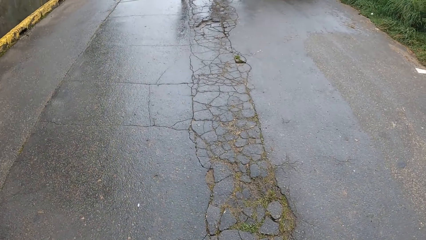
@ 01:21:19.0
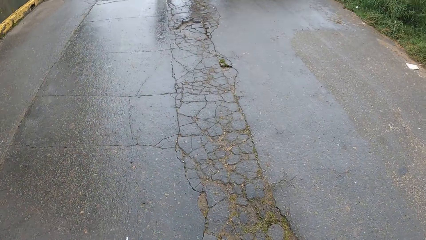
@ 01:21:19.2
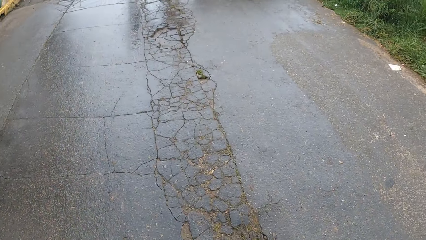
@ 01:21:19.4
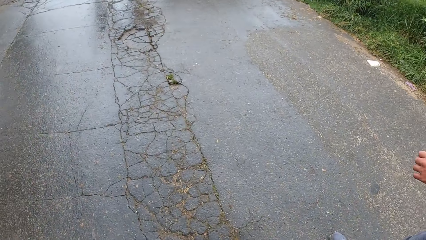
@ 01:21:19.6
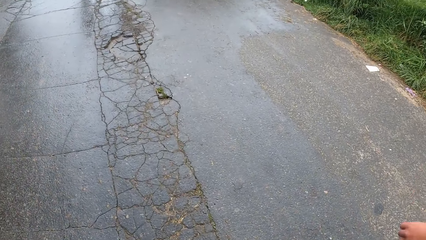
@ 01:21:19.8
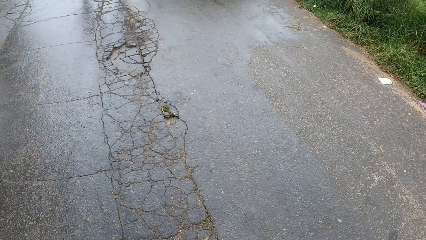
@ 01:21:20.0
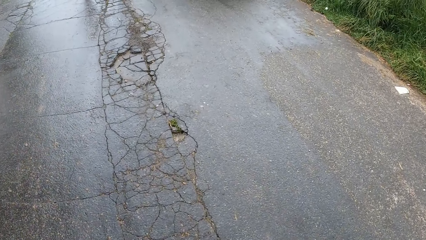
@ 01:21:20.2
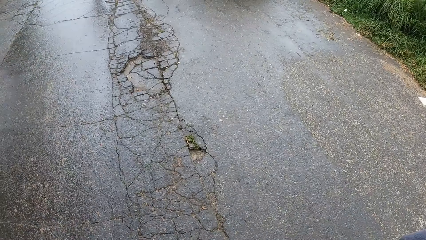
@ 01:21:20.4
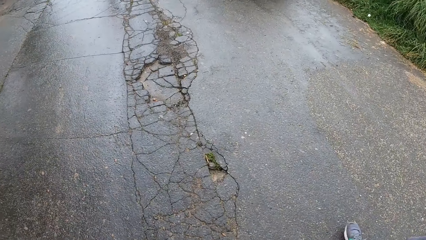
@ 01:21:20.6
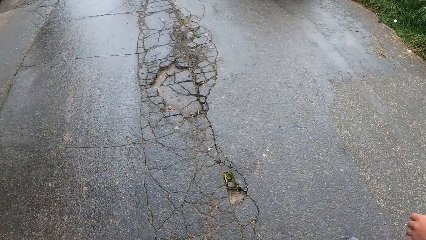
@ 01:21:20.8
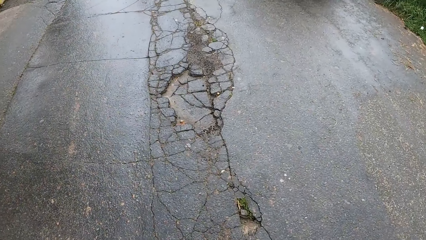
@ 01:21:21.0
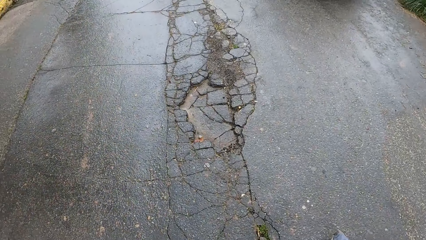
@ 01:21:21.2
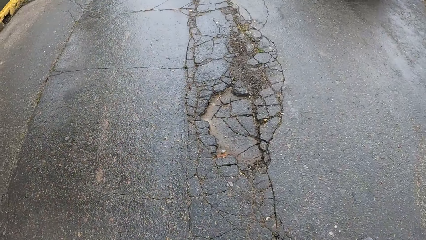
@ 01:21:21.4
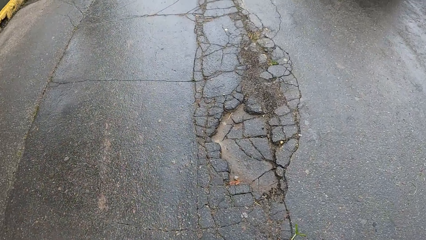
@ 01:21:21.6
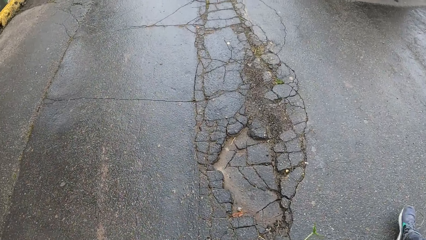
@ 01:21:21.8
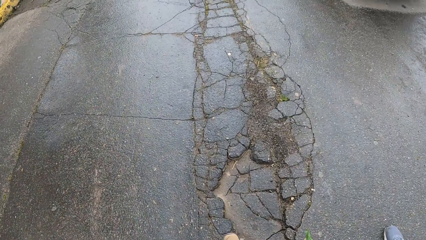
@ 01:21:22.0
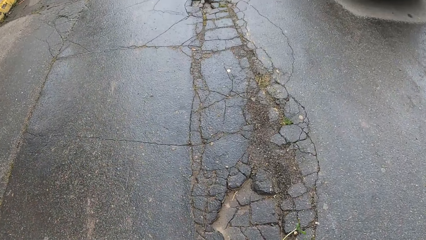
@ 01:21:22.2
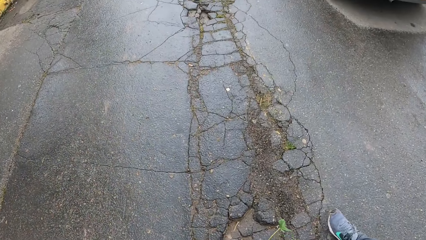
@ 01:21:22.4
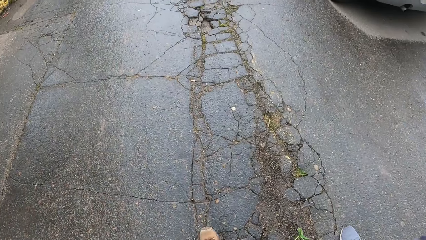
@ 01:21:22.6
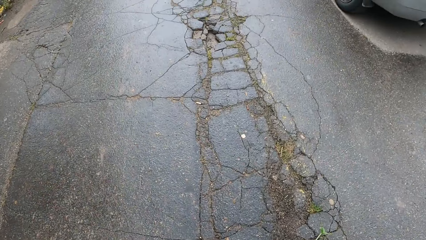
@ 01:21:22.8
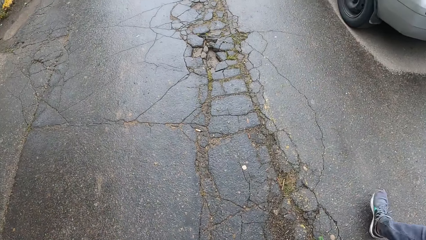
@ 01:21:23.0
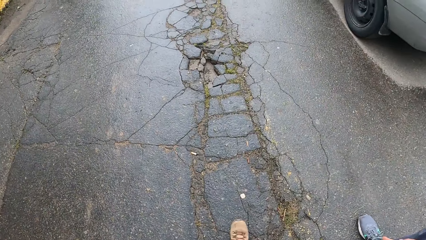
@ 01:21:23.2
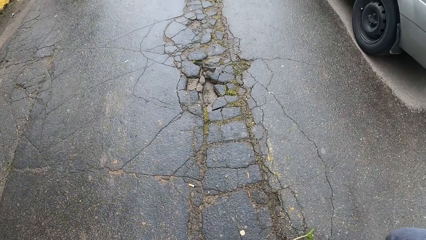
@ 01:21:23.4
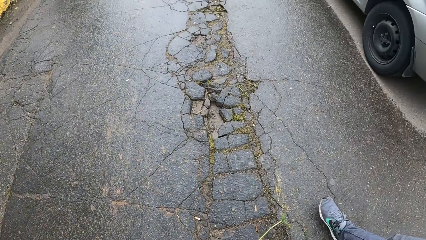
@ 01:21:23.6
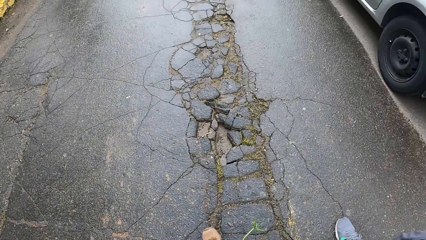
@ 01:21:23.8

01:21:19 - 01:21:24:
The camera wearer walks along the road with a man.

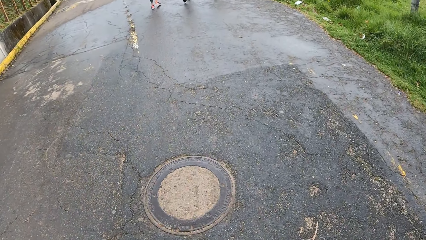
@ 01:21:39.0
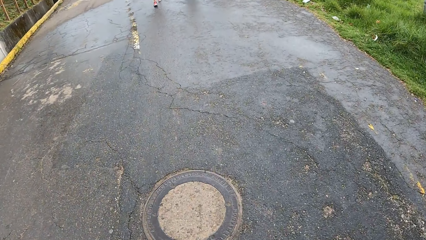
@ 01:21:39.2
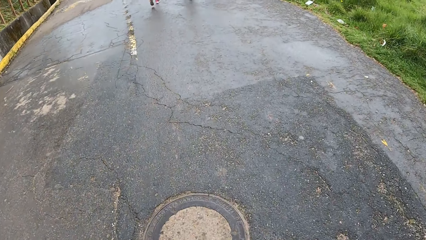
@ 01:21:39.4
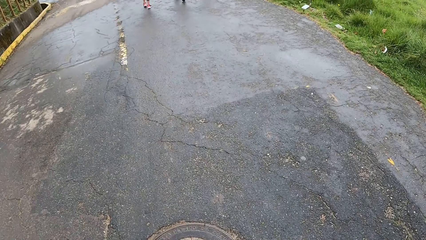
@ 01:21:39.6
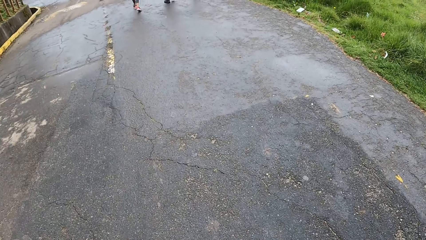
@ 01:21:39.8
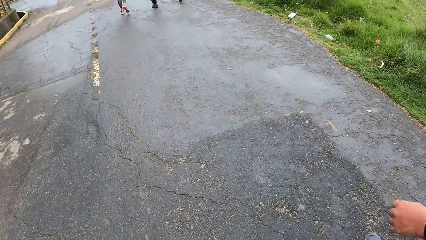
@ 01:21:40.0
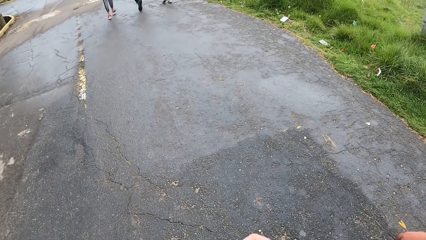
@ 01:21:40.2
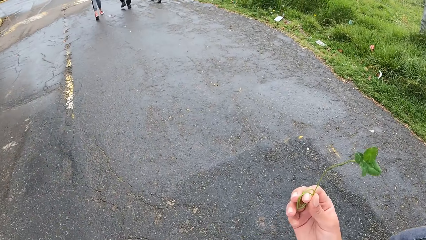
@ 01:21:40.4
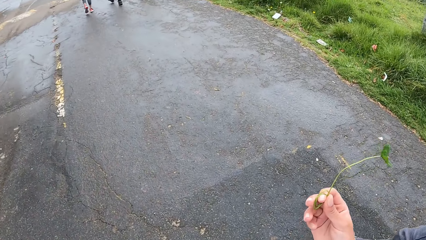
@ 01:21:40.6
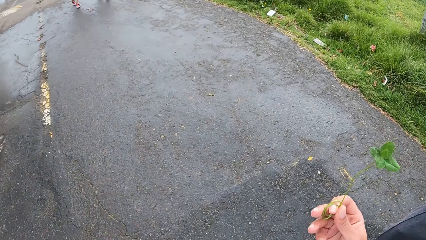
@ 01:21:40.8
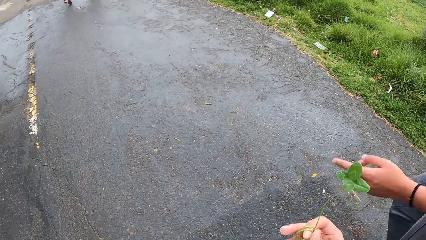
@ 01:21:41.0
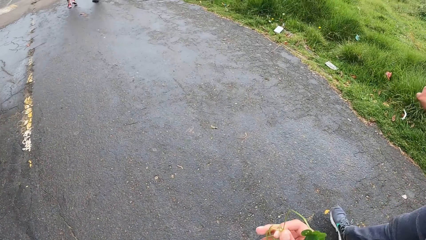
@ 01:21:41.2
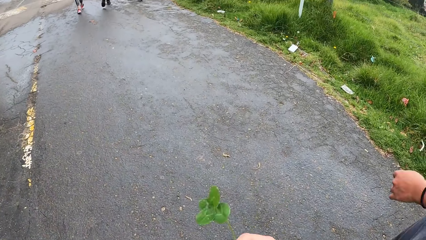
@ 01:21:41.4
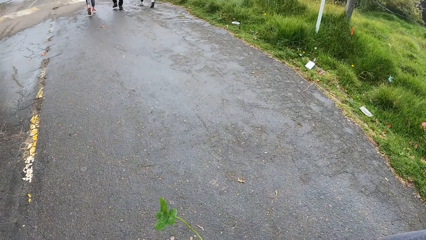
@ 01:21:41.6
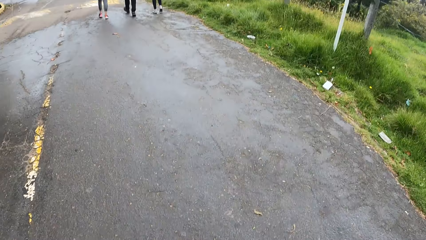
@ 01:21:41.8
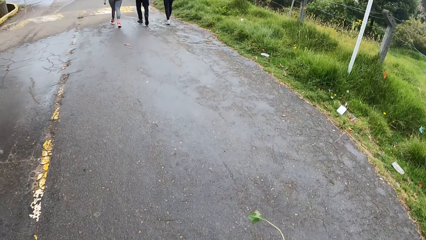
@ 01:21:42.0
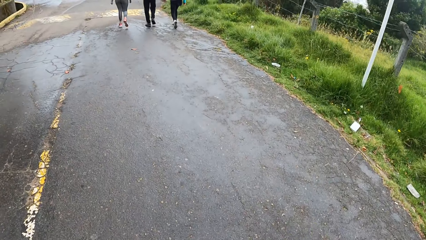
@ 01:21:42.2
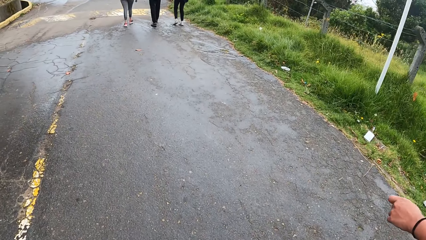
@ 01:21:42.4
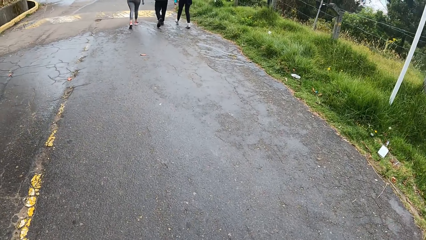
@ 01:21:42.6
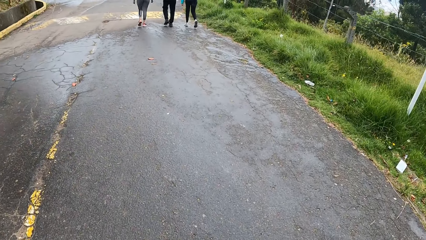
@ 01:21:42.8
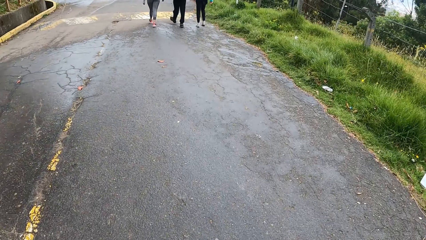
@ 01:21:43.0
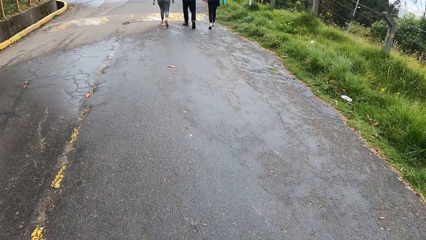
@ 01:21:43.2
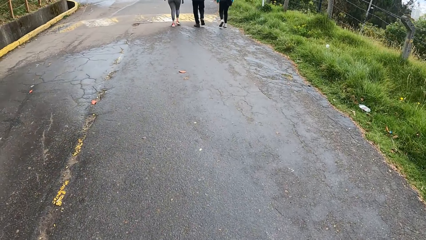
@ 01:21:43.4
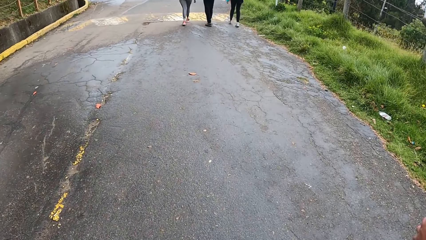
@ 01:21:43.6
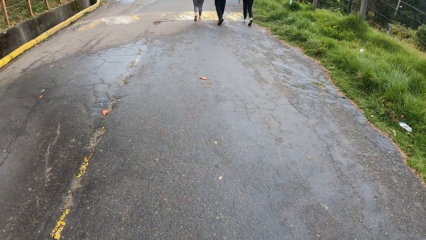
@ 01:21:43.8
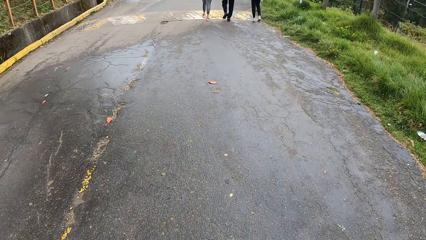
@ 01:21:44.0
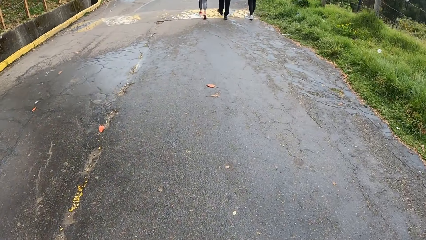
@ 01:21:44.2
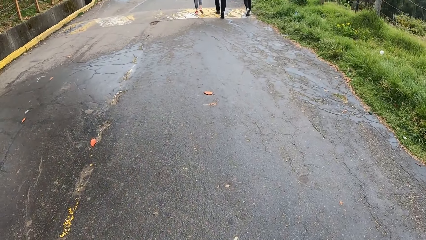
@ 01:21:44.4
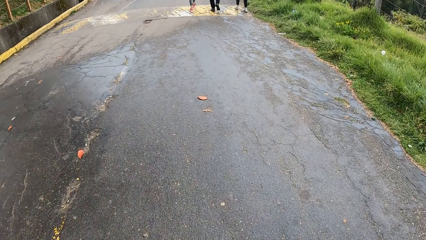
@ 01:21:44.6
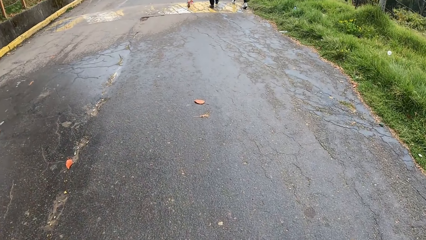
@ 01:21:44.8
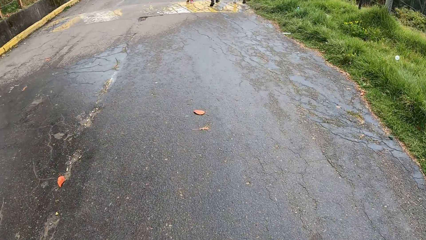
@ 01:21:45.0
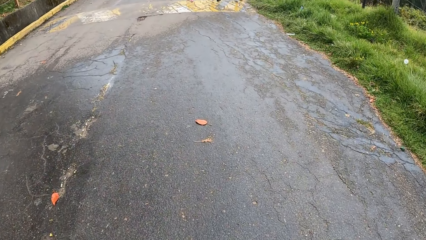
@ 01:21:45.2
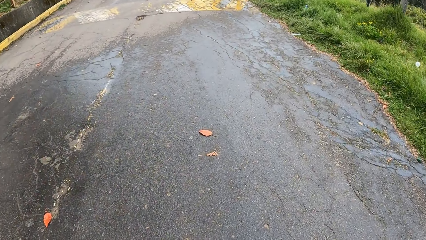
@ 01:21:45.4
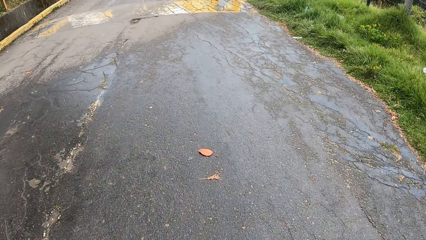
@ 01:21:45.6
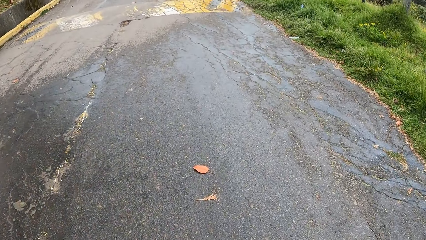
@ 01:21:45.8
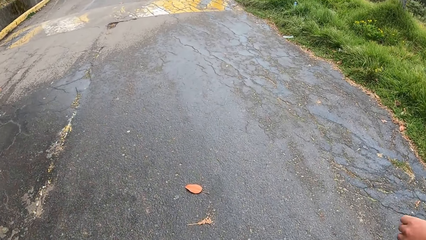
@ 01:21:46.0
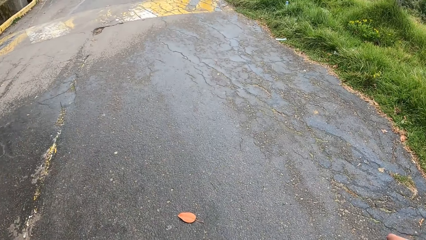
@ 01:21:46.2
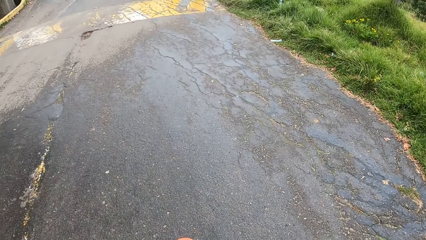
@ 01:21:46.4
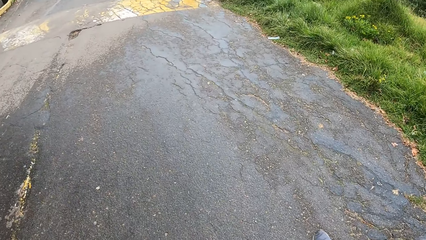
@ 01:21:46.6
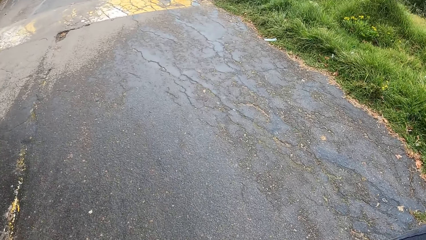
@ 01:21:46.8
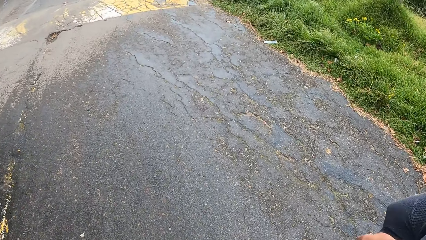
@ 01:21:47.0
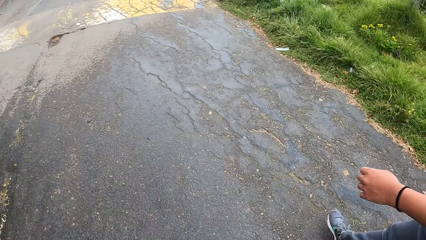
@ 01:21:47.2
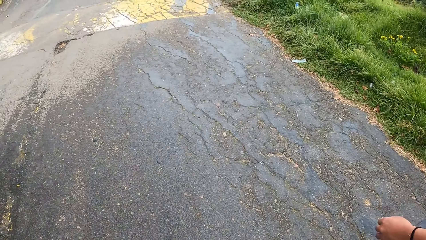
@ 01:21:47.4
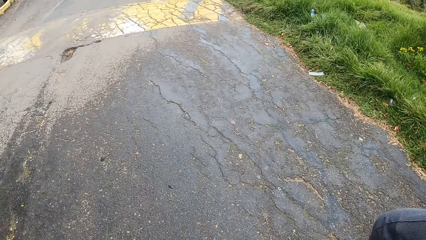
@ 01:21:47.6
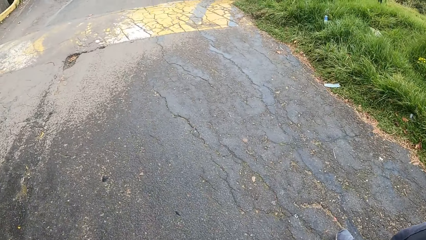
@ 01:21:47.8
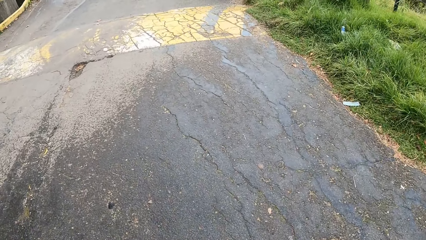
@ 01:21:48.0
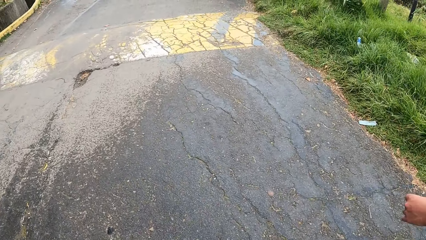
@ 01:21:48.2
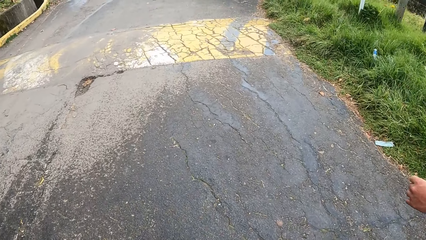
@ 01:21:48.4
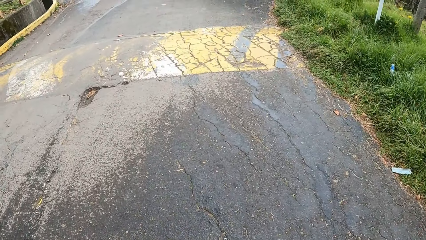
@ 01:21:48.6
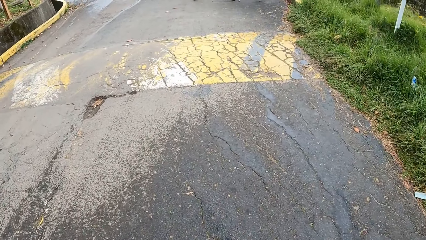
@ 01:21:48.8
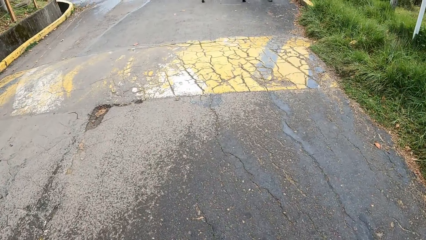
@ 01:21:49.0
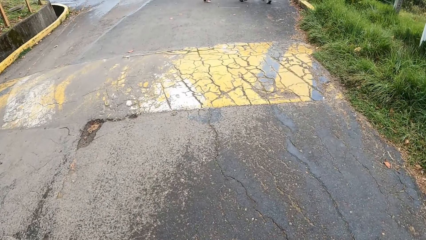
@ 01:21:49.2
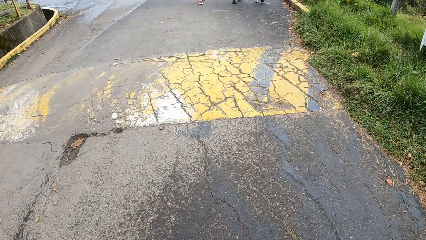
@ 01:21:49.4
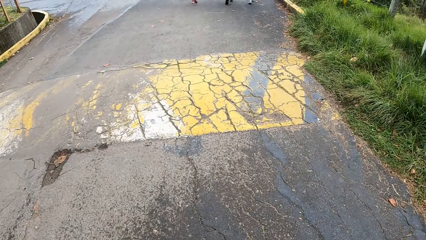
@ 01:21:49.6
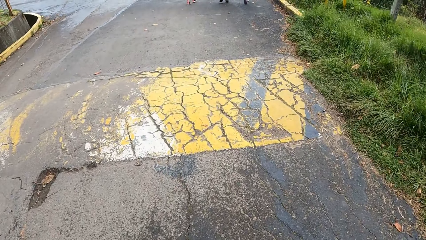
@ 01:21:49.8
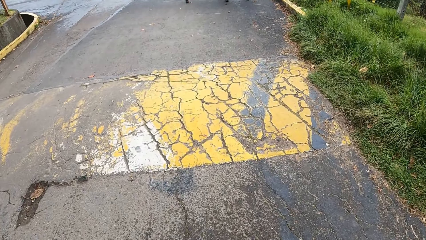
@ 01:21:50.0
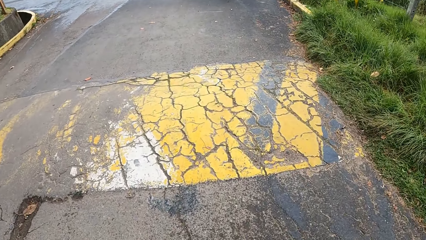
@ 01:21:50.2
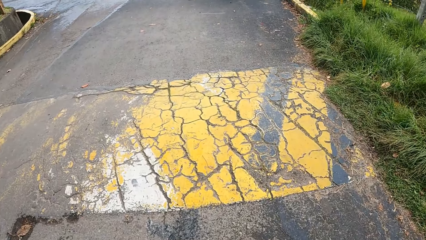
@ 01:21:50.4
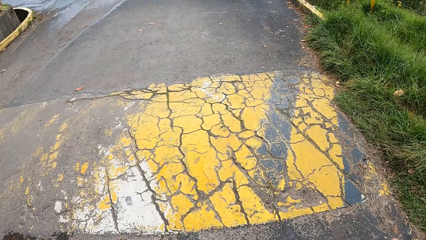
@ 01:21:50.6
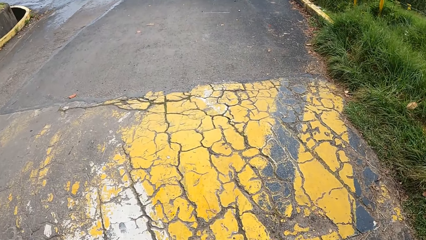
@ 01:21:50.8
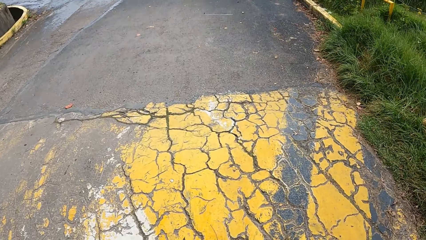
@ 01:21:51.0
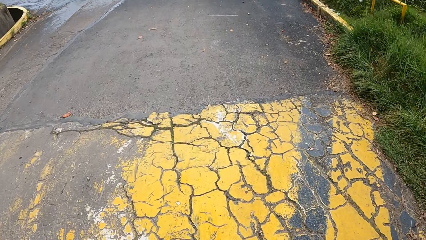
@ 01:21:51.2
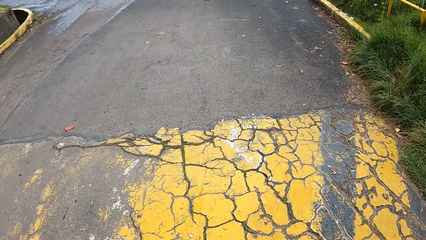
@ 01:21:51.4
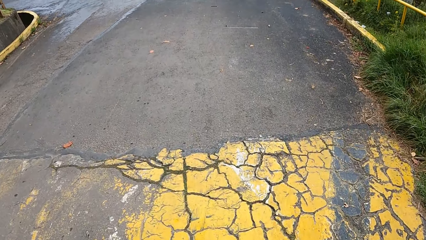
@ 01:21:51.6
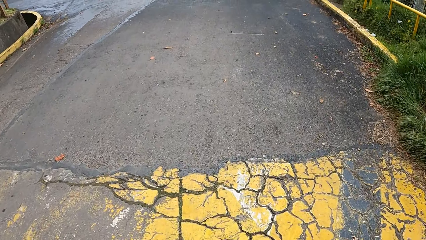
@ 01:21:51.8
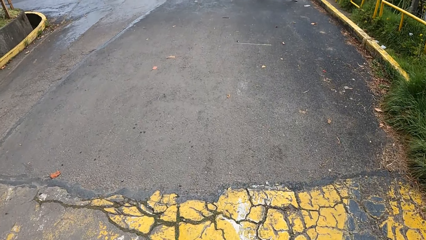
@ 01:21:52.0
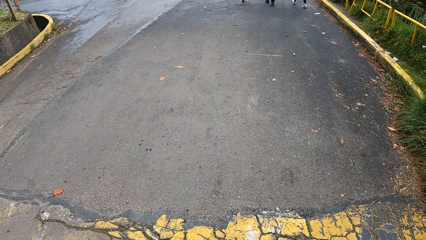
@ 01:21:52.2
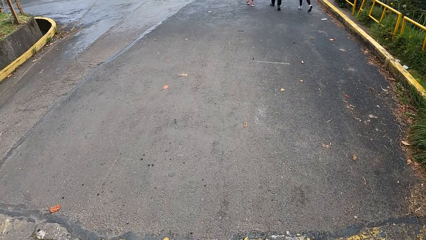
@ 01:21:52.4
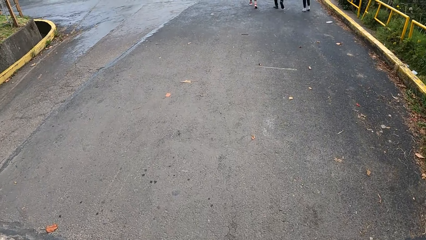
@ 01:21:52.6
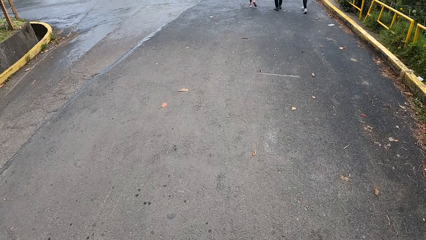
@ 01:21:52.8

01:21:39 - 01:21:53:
The camera wearer converses with a man. The man converses with the camera wearer. The camera wearer walks along the road with the man.
